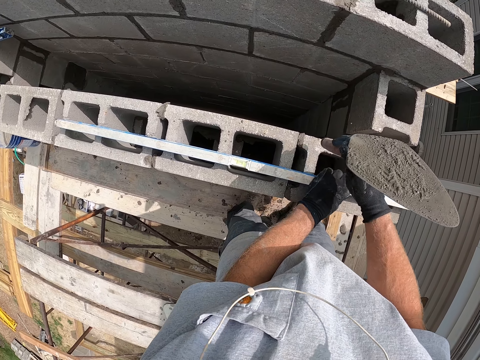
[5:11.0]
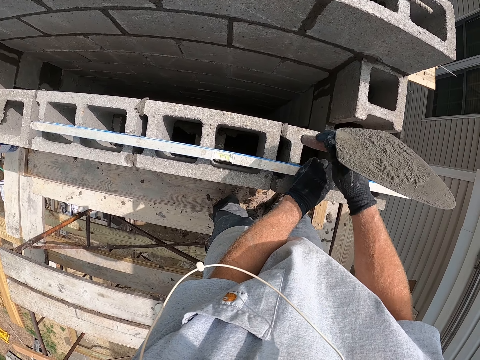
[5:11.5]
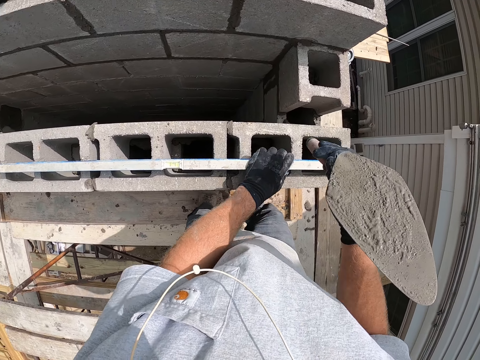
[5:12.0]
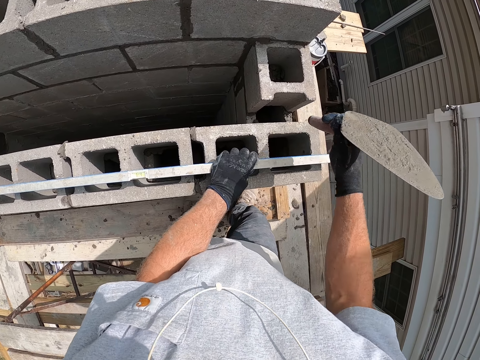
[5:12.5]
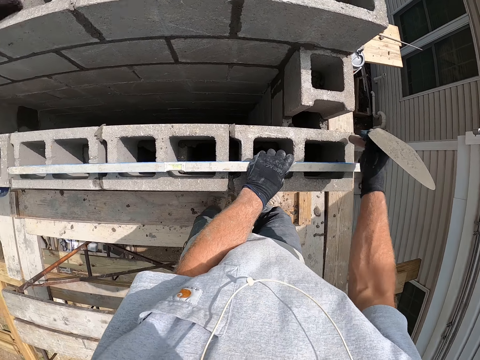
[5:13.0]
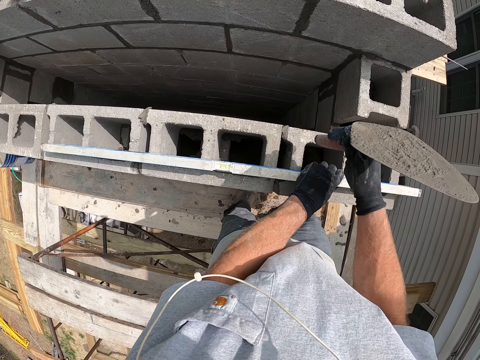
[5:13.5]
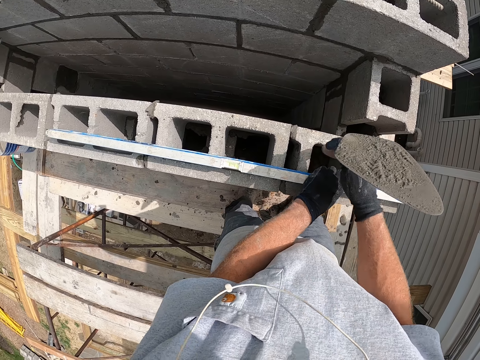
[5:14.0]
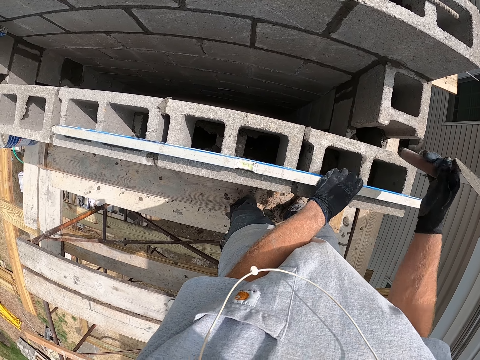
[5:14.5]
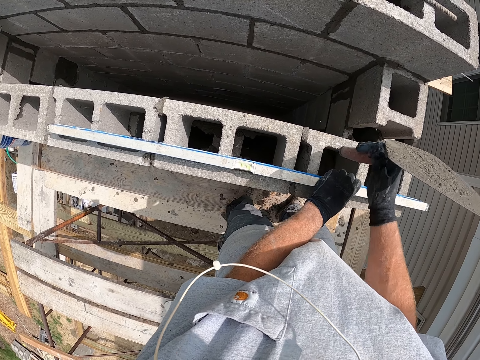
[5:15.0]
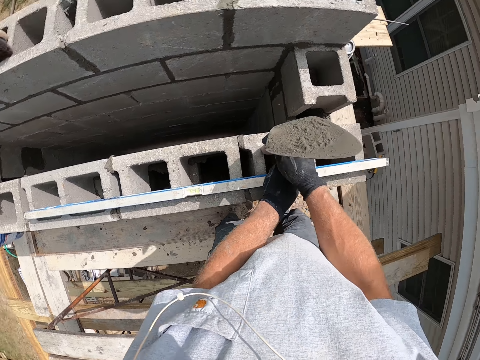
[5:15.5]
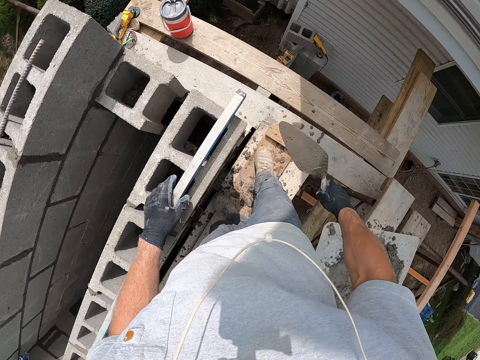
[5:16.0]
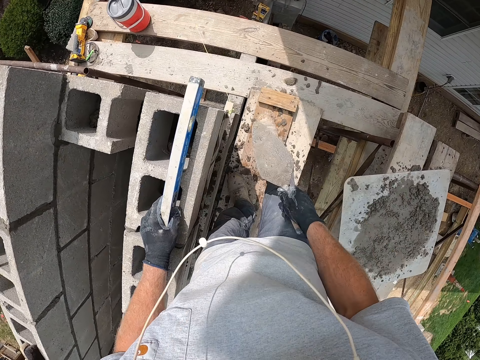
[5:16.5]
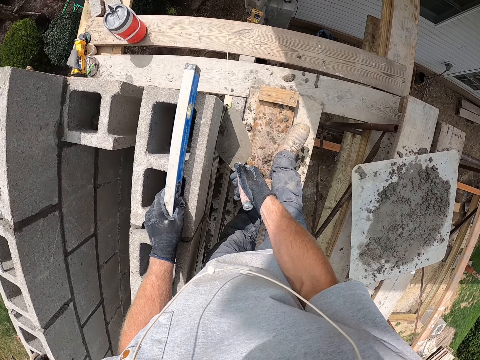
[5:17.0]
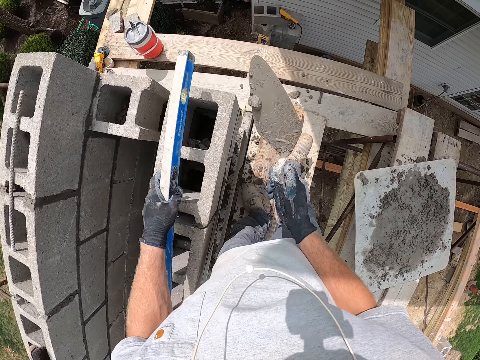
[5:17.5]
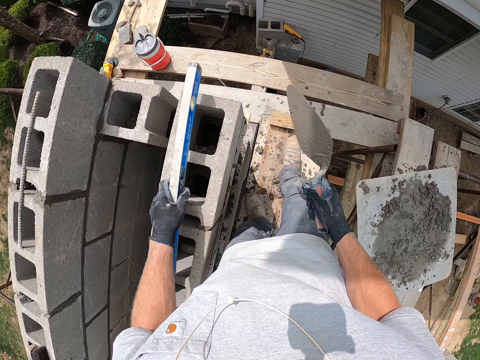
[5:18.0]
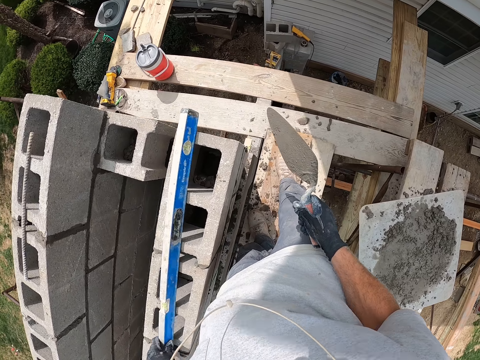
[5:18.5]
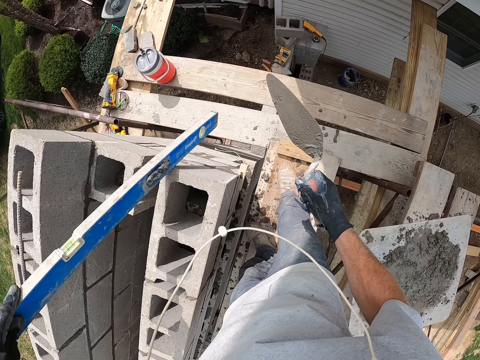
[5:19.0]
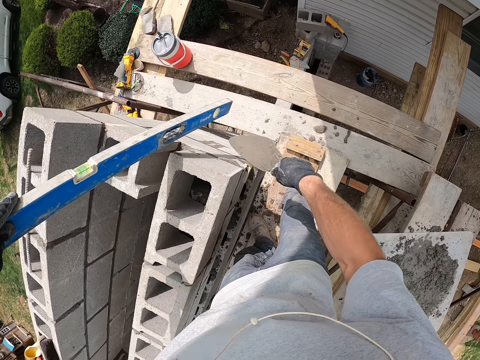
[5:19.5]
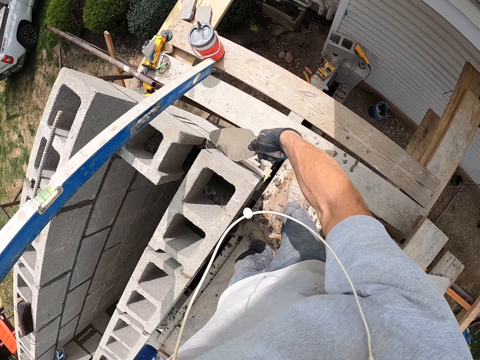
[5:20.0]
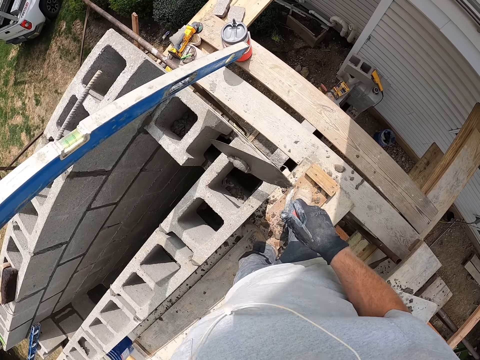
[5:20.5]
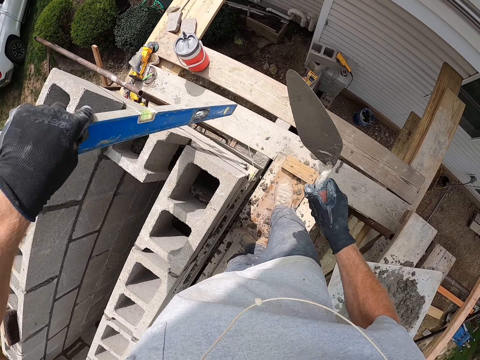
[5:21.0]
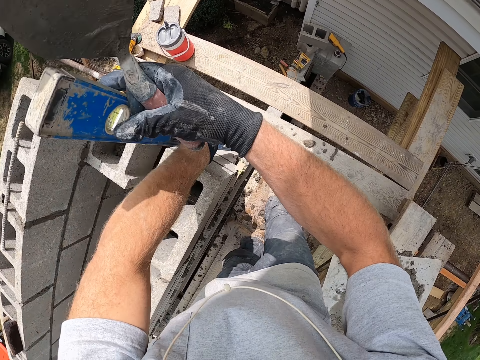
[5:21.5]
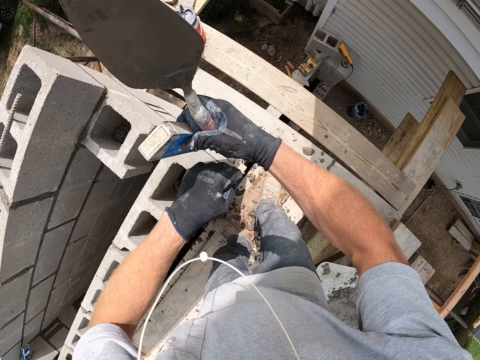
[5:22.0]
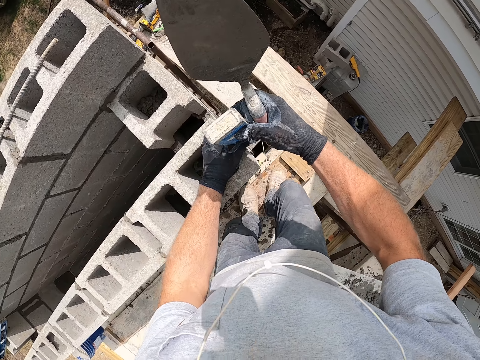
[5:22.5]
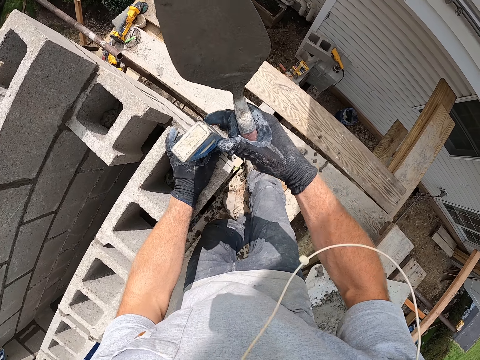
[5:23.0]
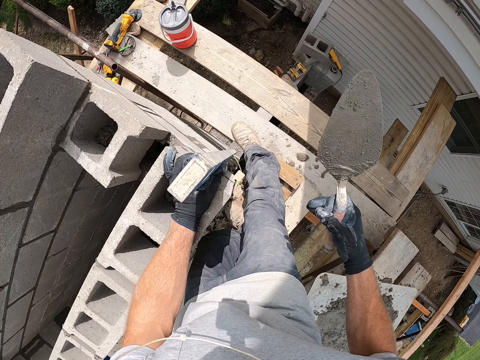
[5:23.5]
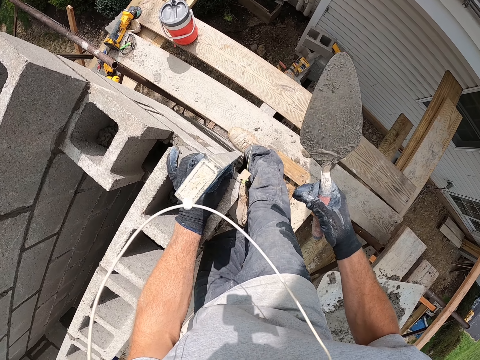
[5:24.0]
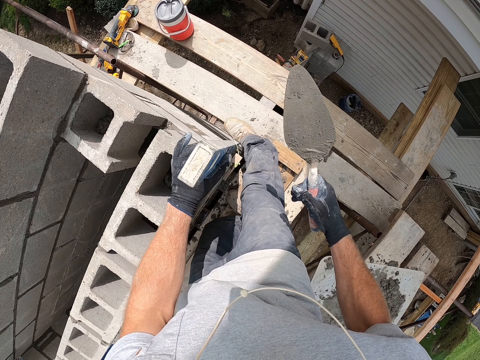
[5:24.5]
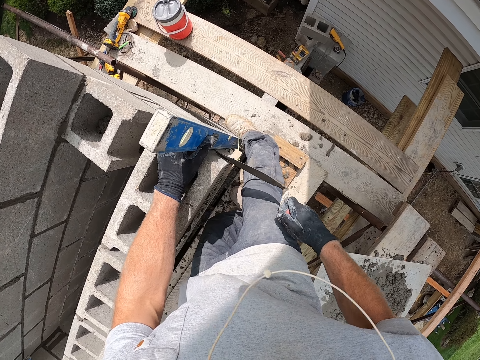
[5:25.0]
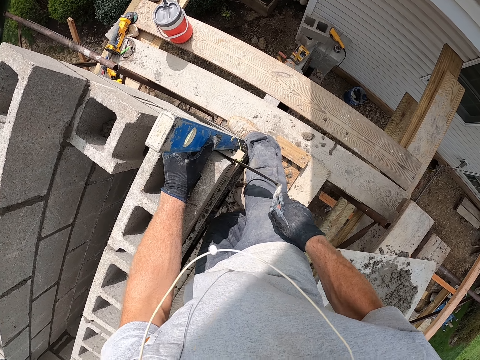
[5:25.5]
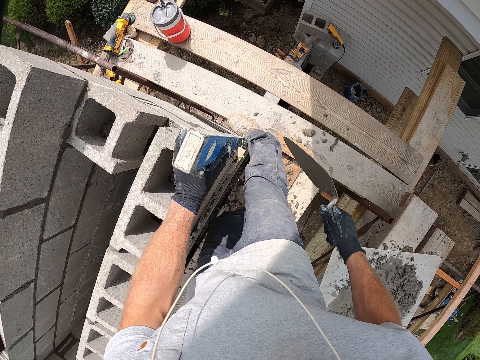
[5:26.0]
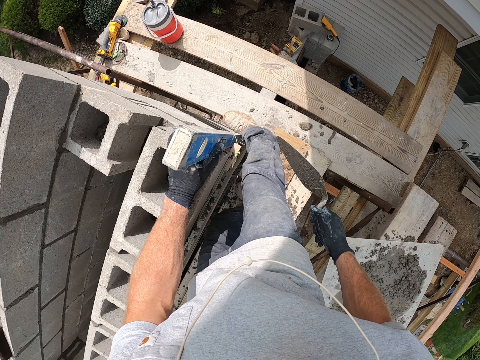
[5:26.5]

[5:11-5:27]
The camera wearer scoops the concrete on the wall and puts the concrete in the concrete block. She moves the spirit level on the concrete wall. She scrapes cement from the concrete wall with the trowel. She scoops the concrete on the wall. She pours the cement into the concrete block with the trowel. She sets the spirit level on the concrete wall, measures the wall level with the spirit level, and holds the spirit level on the concrete wall with her right foot.

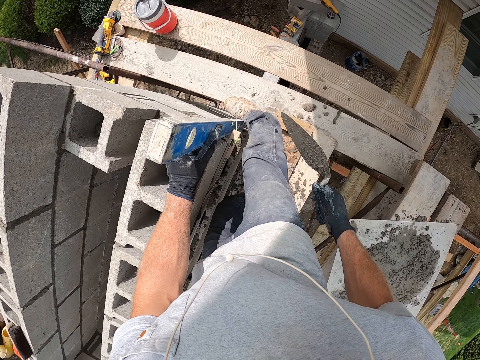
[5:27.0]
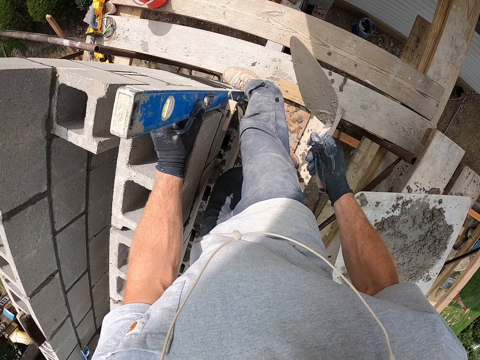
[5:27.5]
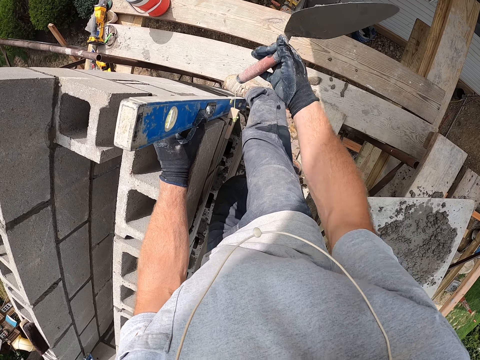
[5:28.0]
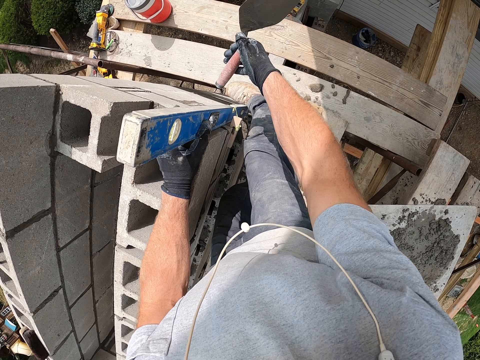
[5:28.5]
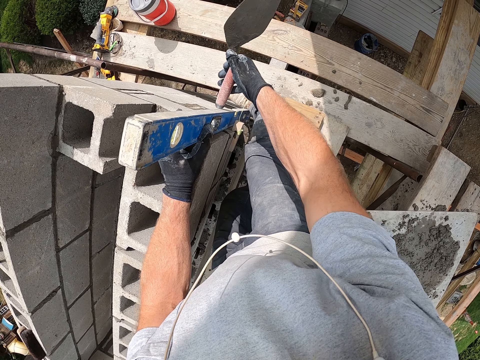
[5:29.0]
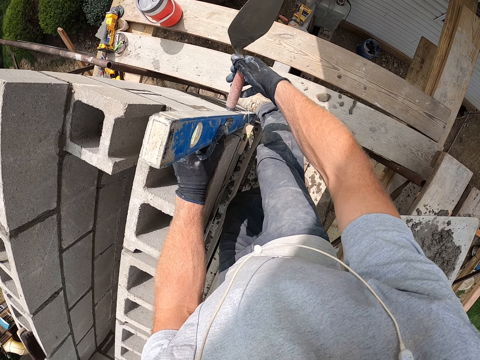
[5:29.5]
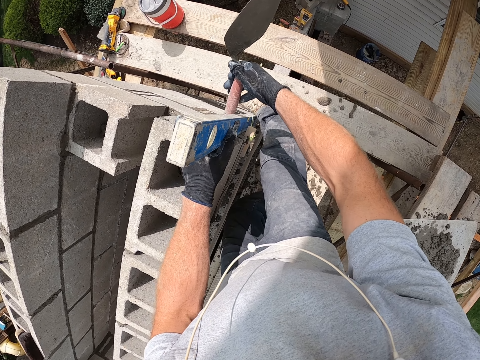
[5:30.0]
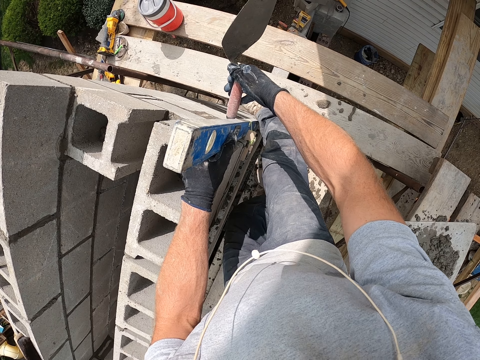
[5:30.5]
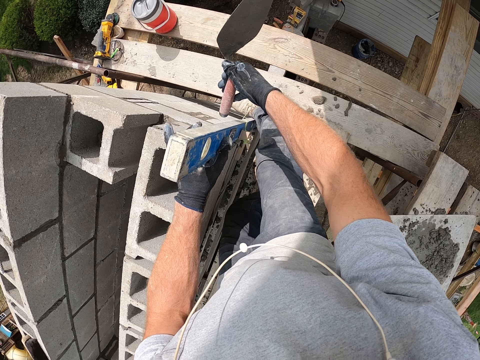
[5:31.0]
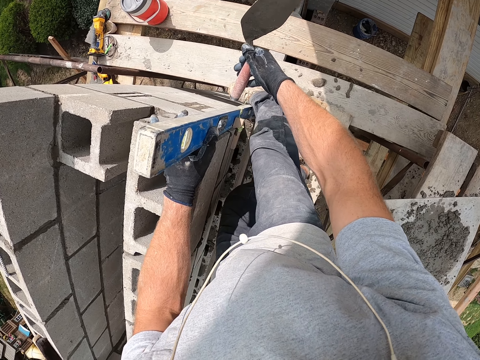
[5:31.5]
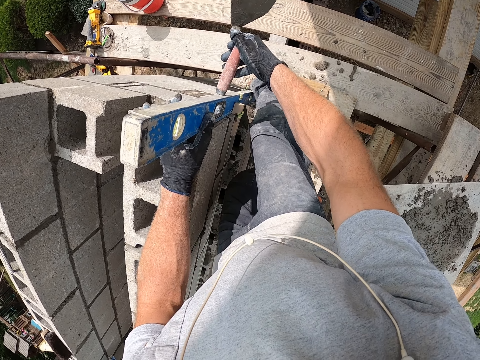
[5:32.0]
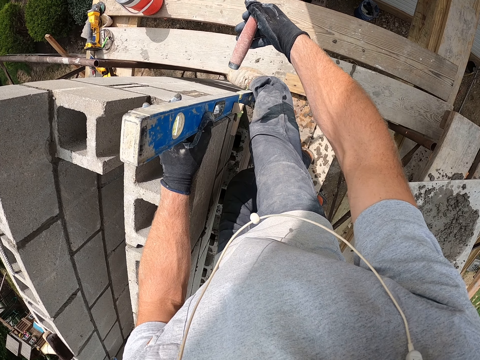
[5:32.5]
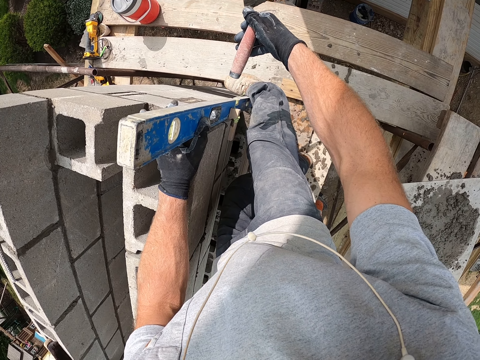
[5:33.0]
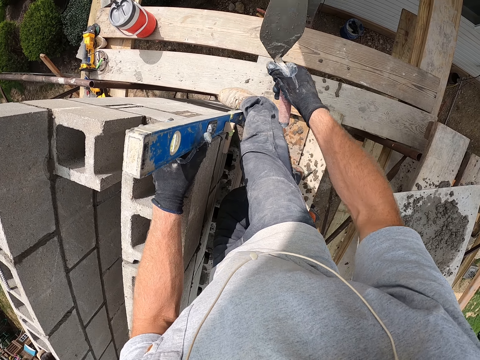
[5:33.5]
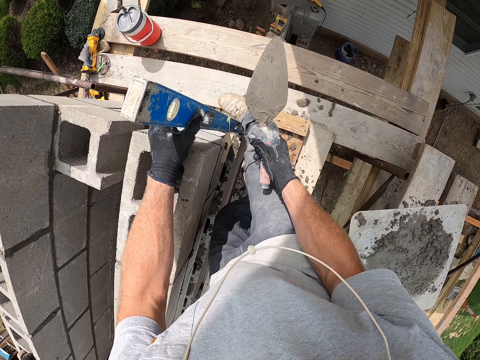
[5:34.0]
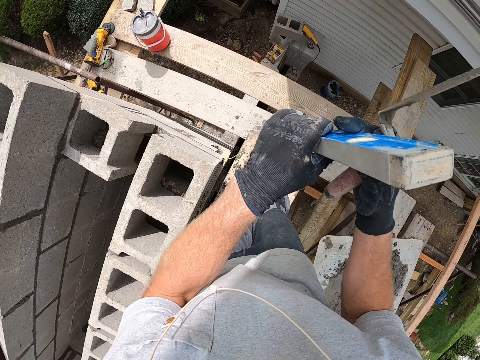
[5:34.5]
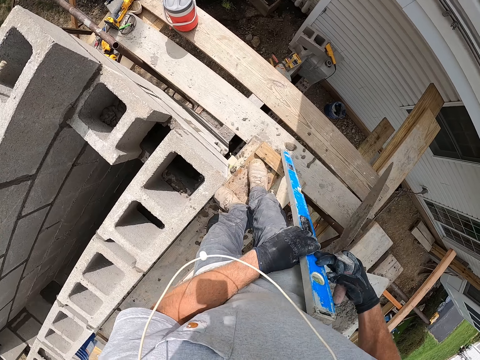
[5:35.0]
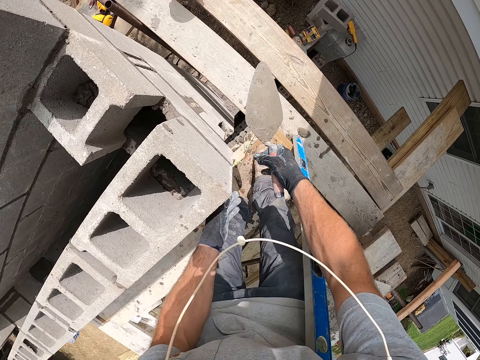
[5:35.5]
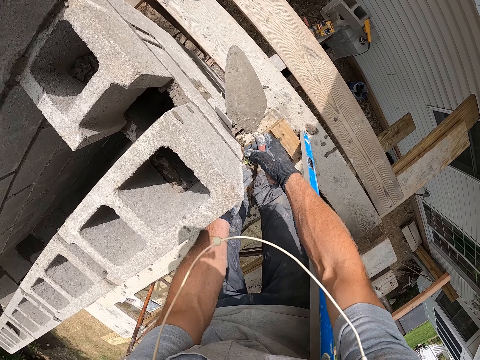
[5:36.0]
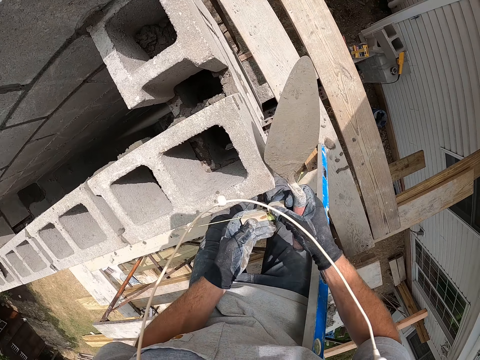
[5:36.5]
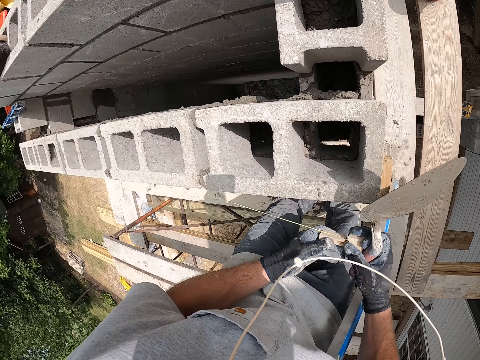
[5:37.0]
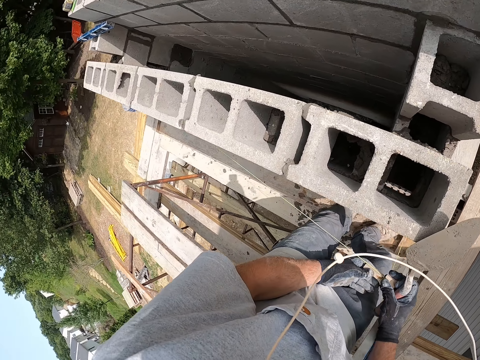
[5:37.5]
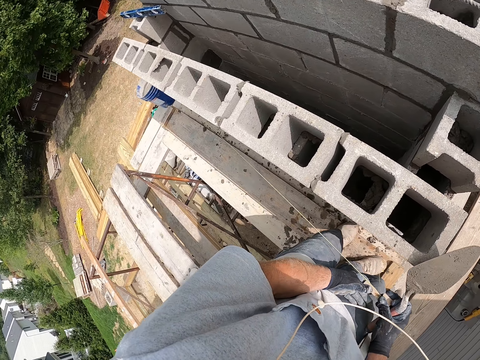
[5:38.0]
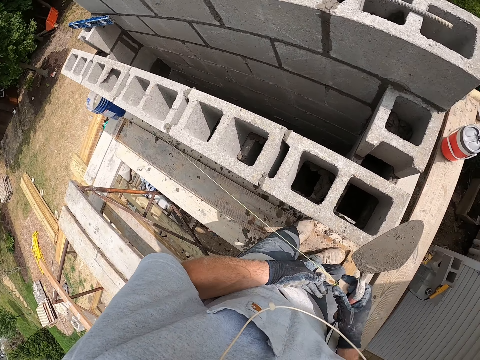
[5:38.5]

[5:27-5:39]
The camera wearer hits the concrete wall with the trowel. He removes the spirit level from the concrete wall. He adjusts a brick line with his hands. He removes the thread on the wall.
